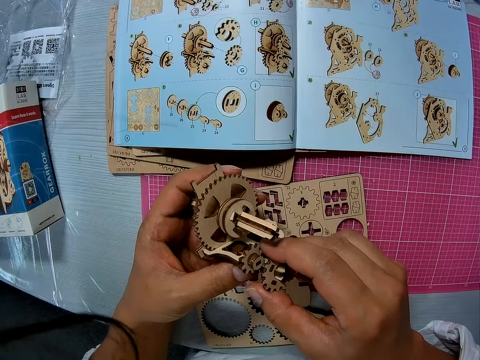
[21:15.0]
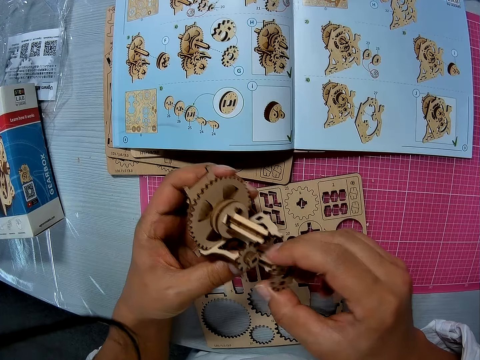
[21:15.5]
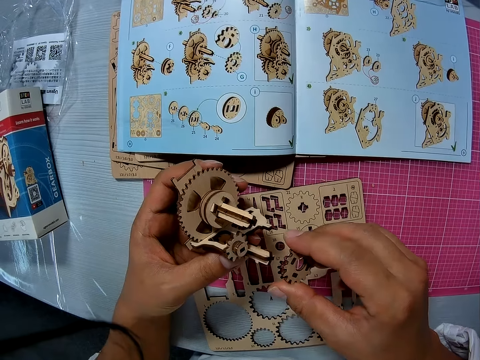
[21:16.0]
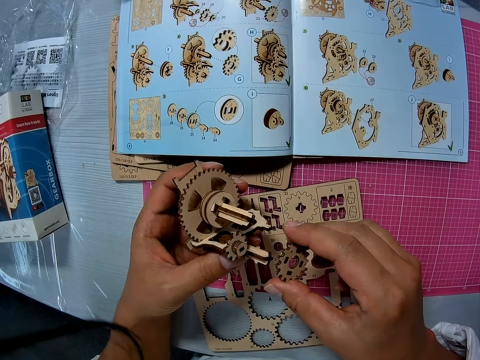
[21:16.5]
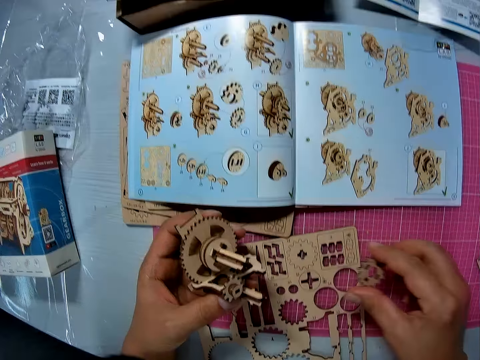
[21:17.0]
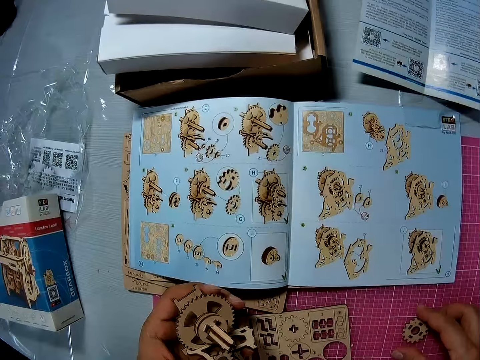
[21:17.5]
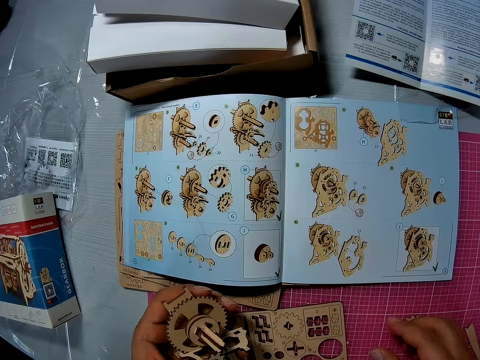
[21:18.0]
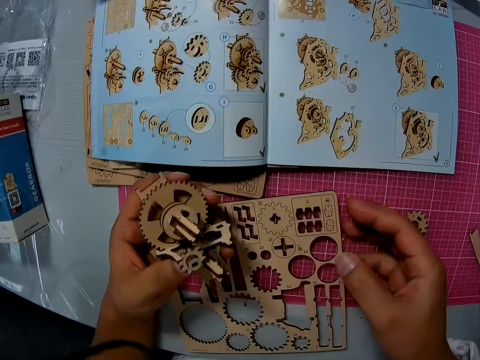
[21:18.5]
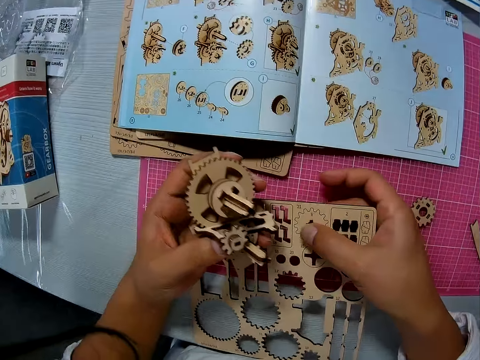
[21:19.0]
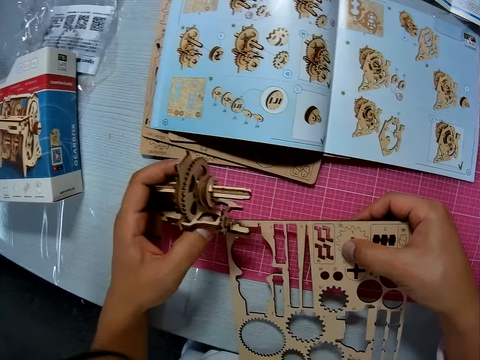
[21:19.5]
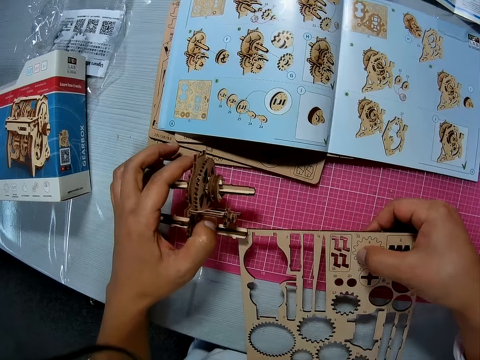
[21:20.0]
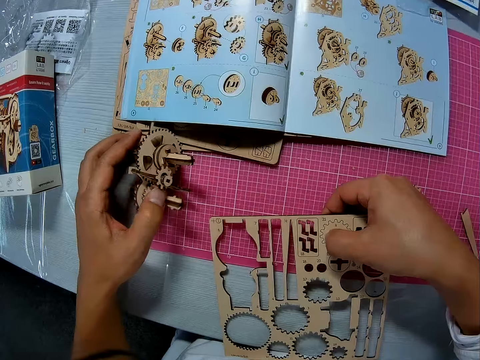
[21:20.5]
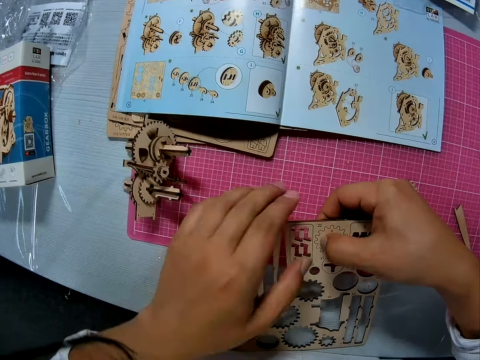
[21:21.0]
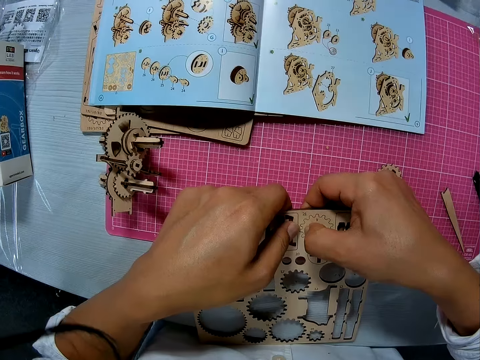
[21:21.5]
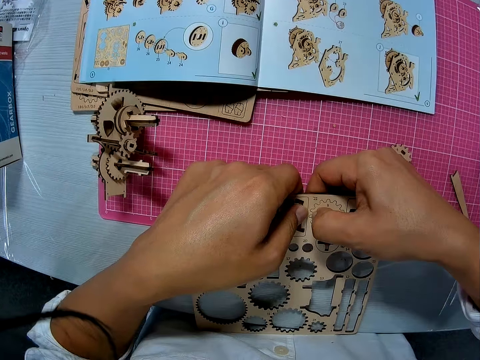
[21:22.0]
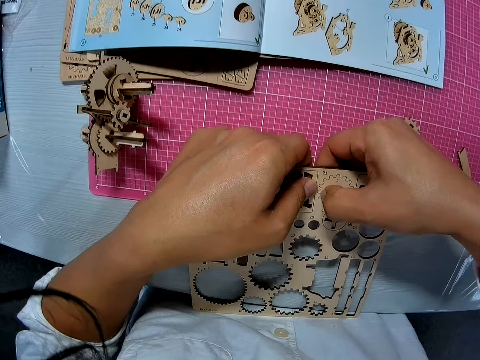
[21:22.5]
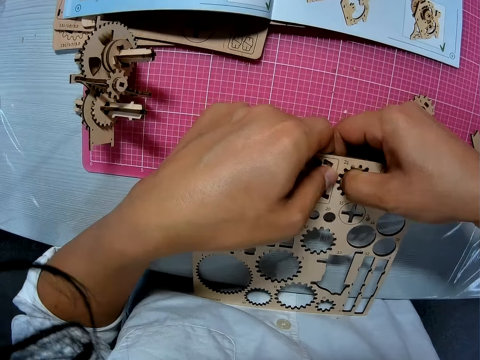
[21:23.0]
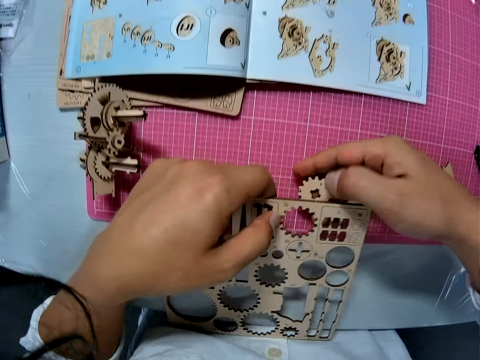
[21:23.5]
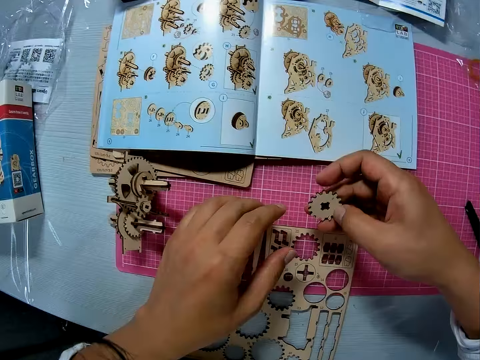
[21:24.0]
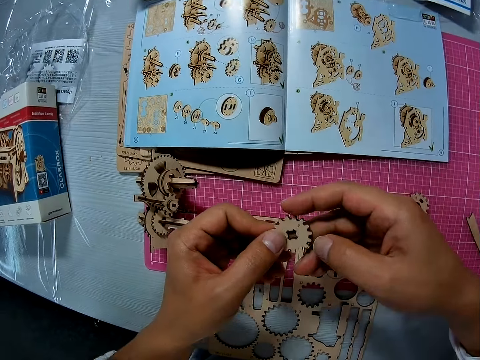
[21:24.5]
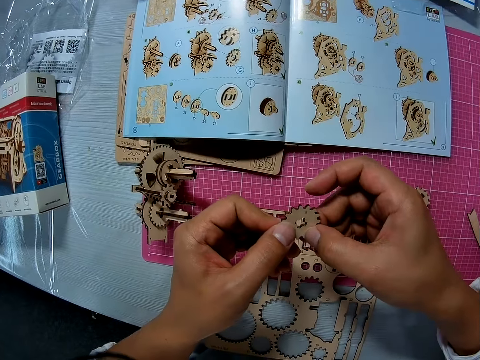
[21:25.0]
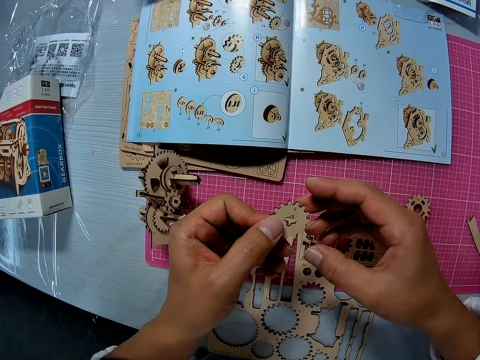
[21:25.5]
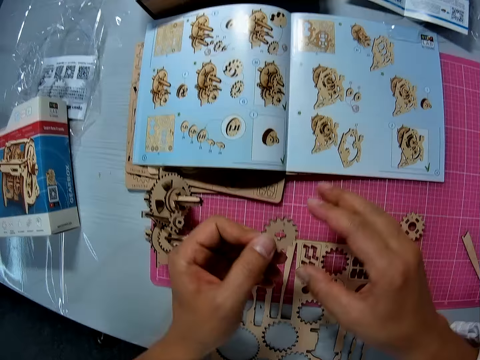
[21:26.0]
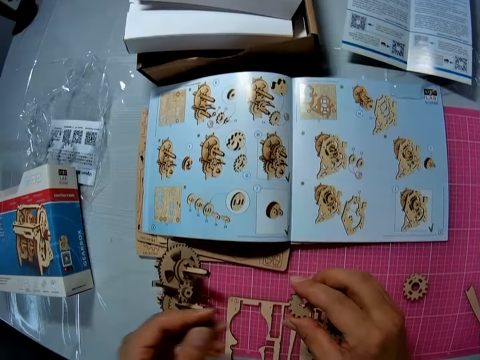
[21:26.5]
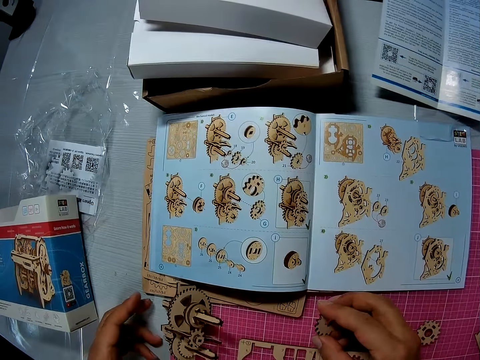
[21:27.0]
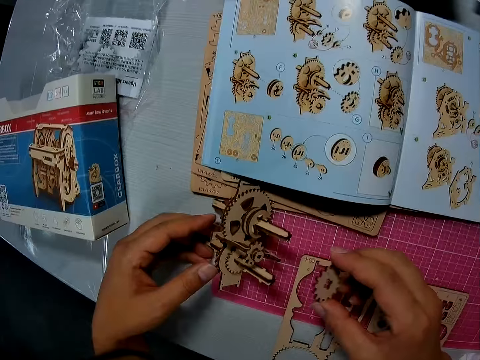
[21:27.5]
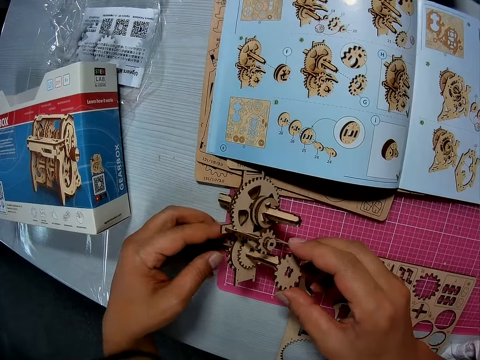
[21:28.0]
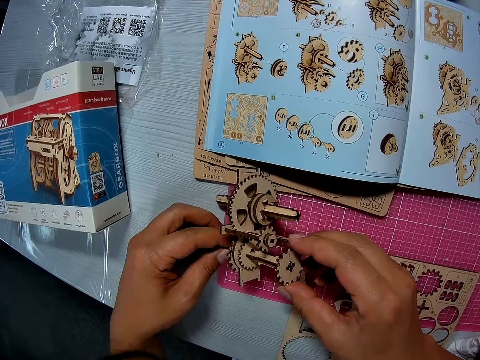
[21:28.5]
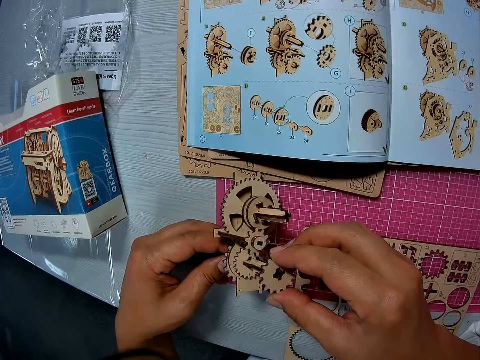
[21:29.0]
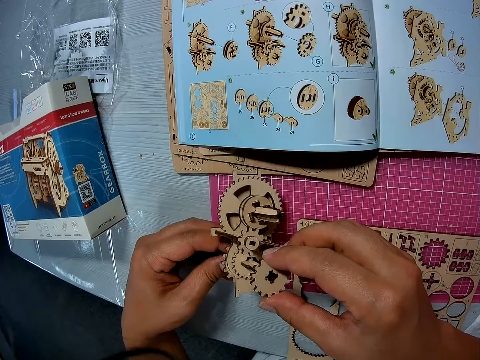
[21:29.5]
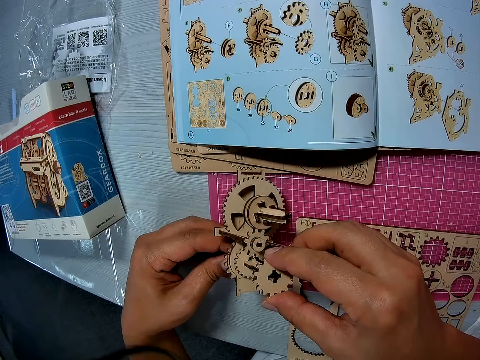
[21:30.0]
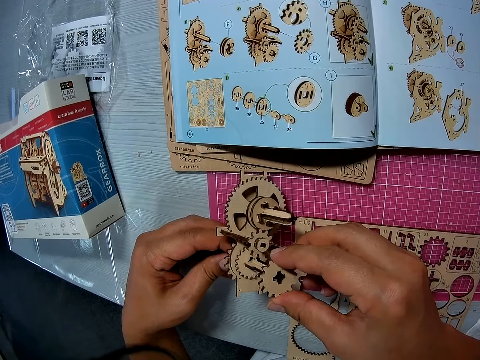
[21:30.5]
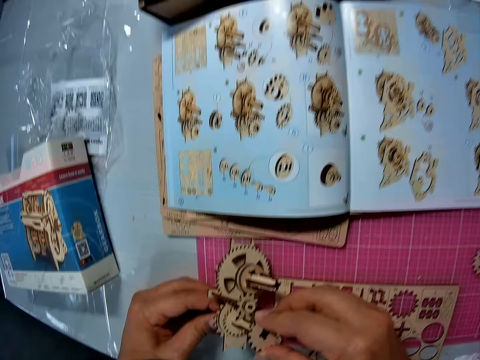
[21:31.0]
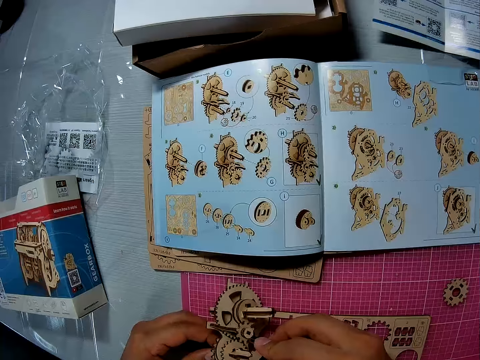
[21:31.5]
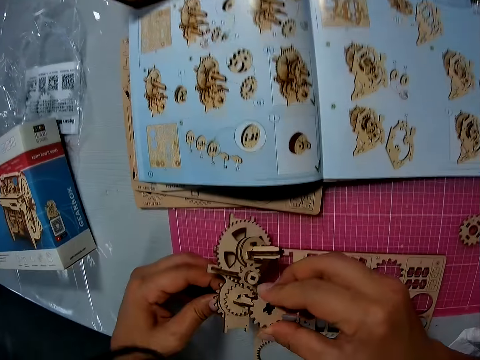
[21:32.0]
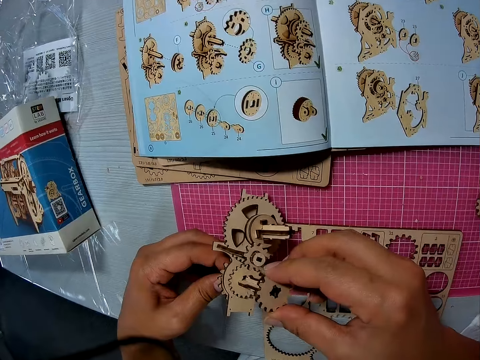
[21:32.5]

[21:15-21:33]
The camera wearer removes a wooden piece from the assembled wooden pieces. He places the wooden piece on the cutting sheet. He holds the wooden sheet with his right hand. He places the assembled wooden pieces on the cutting sheet. He detaches a wooden piece from the wooden sheet. He places the wooden sheet on the cutting sheet. He touches the piece. He places his left hand on the assembled wooden pieces on the cutting sheet. He attaches the wood piece to the assembled wooden pieces.

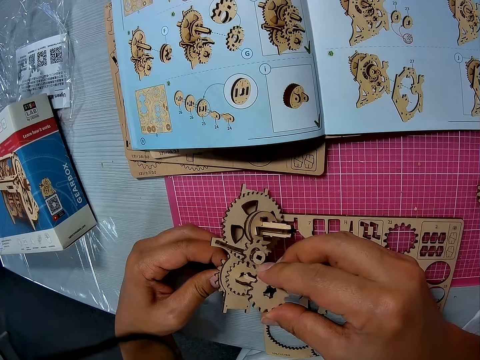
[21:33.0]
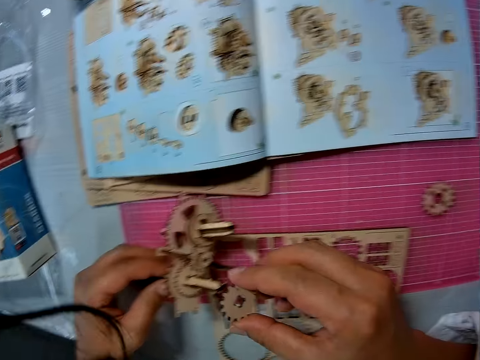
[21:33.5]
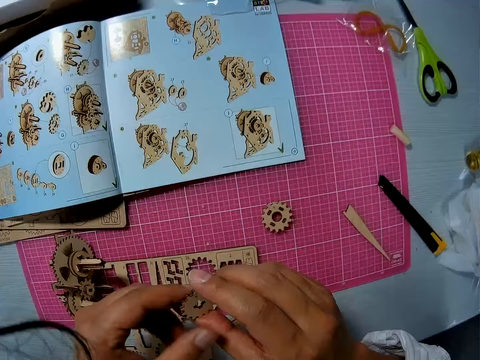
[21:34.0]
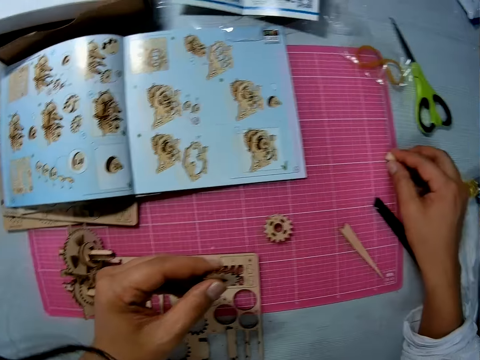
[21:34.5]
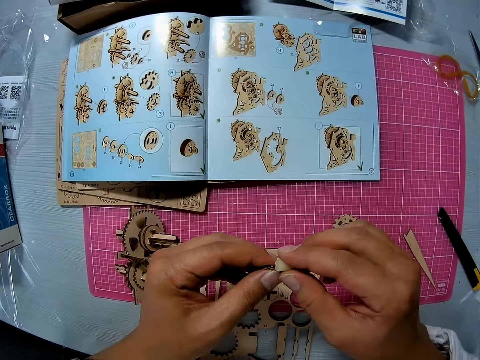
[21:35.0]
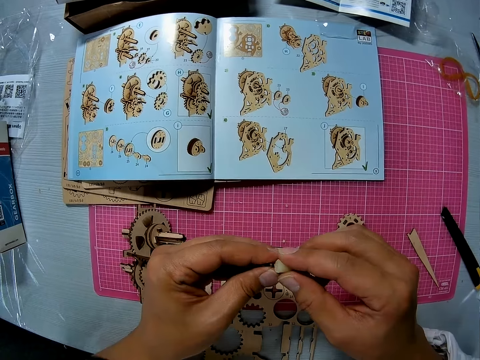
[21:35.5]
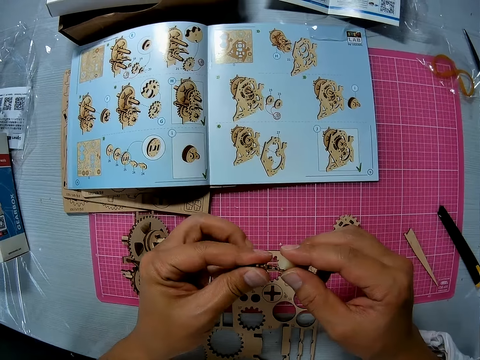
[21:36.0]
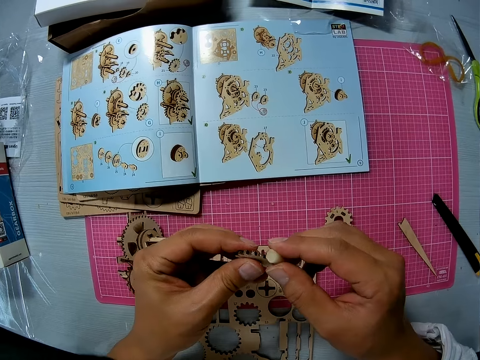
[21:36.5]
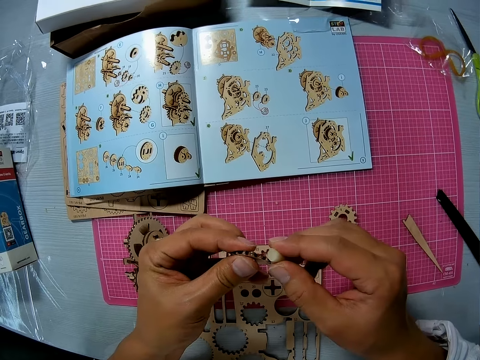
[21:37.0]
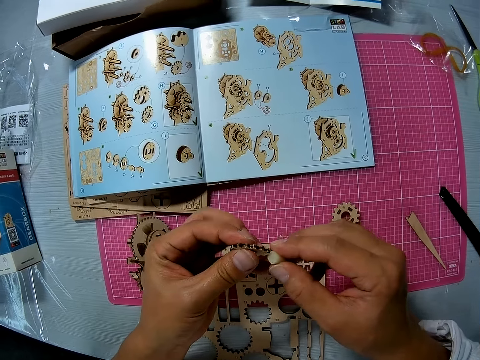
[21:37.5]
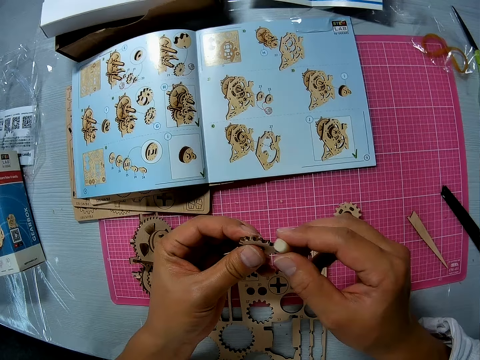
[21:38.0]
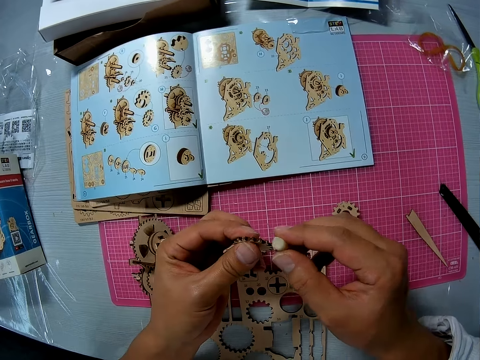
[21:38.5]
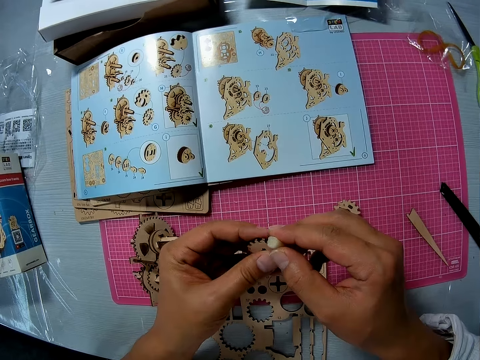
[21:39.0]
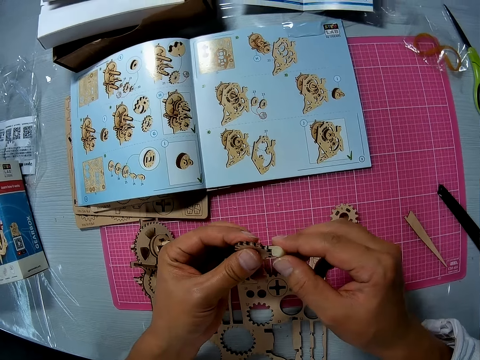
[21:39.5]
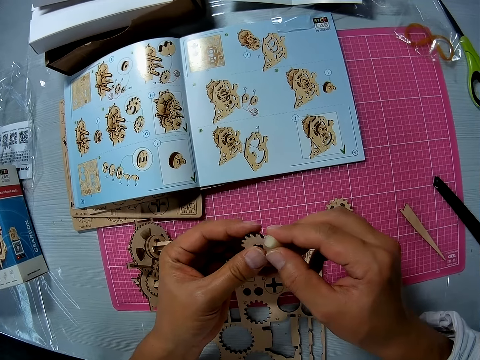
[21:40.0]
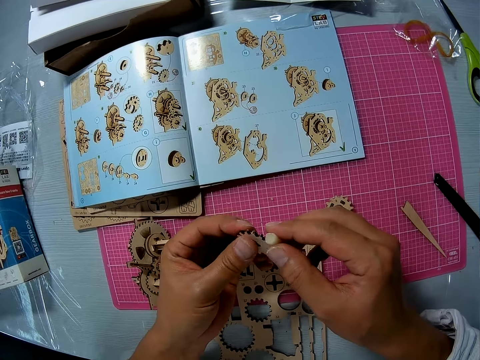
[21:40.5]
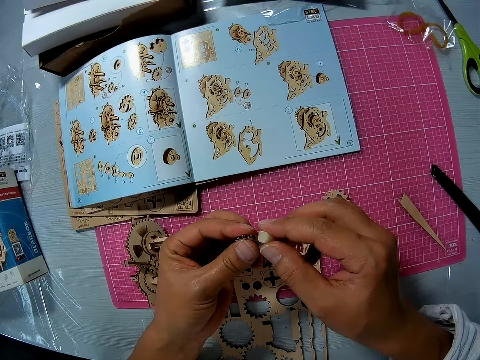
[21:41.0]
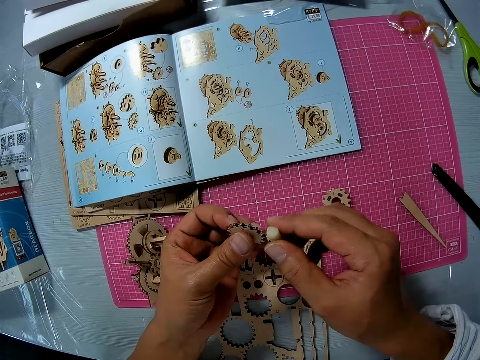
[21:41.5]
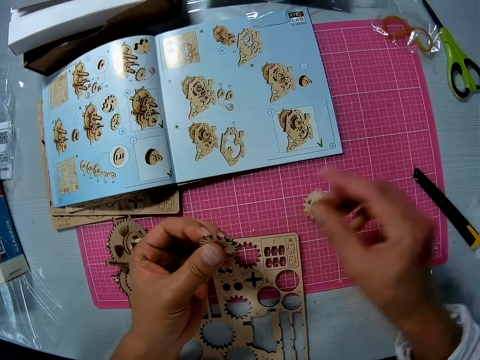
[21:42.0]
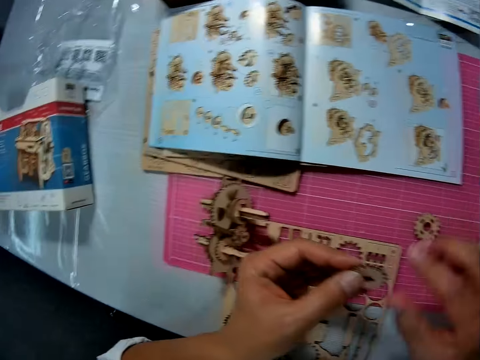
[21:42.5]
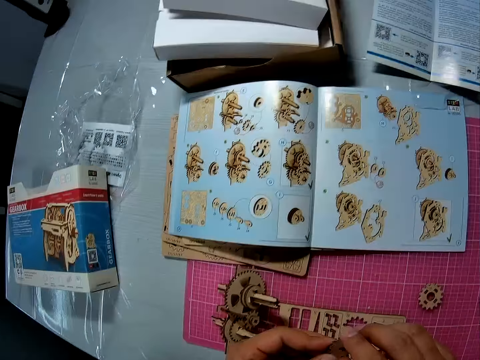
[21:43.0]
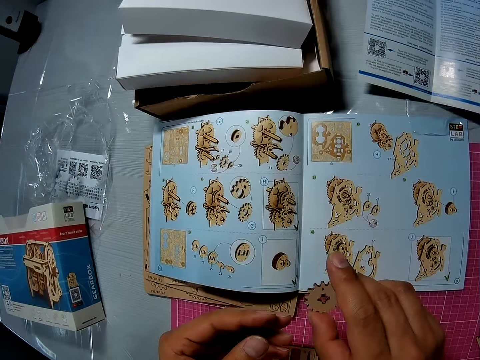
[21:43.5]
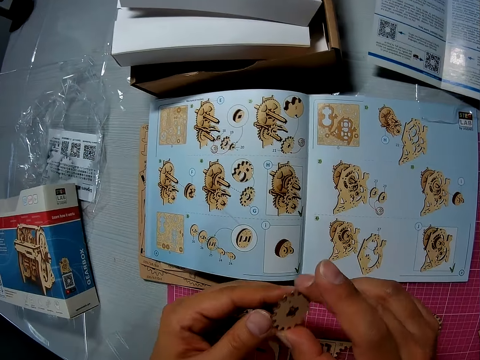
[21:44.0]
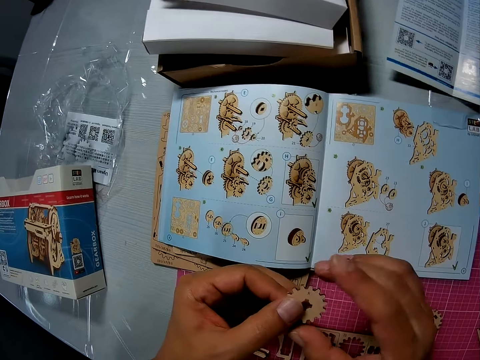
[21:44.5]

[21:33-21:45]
The camera wearer drops the assembled wooden pieces on the cutting sheet. He passes the wooden piece in his right hand to his left hand. He picks up a block sandpaper from the cutting sheet. He sandpapers the wooden piece with the sandpaper. He places the block sandpaper on the cutting sheet. He passes the wooden piece to his right hand. He moves the wooden piece close to the instruction manual.
